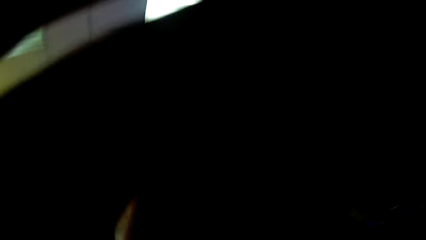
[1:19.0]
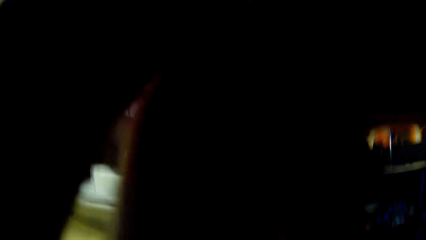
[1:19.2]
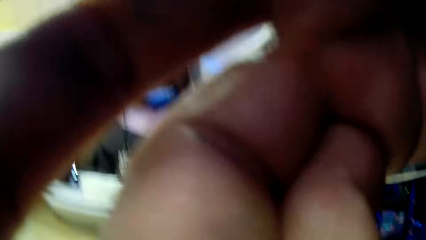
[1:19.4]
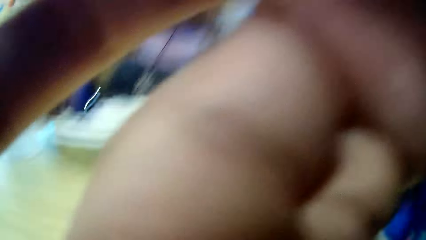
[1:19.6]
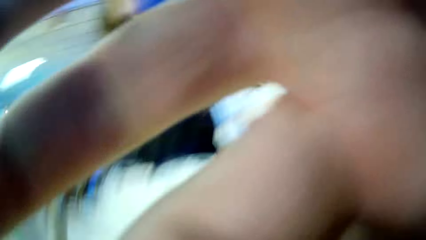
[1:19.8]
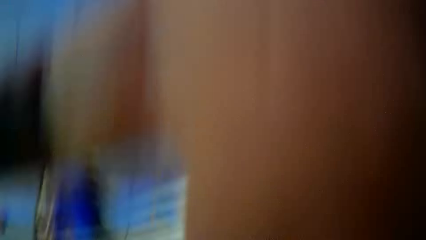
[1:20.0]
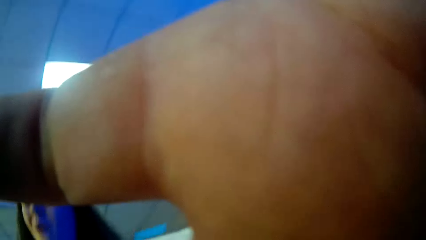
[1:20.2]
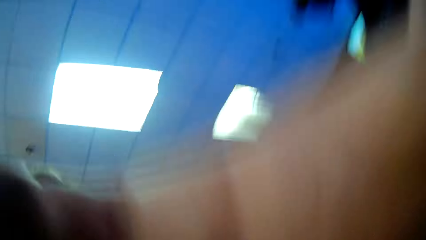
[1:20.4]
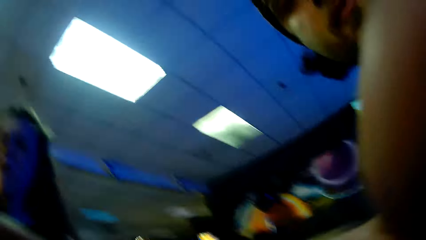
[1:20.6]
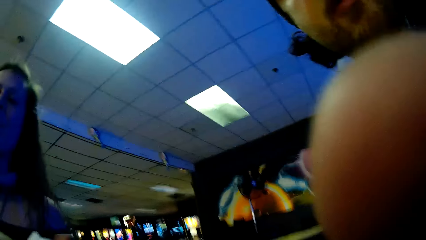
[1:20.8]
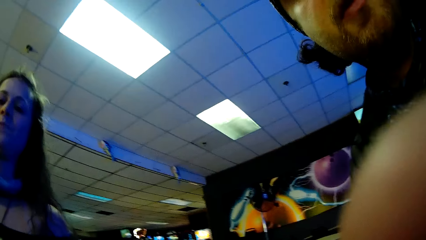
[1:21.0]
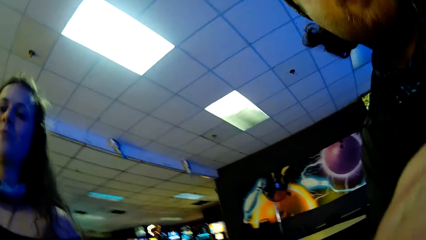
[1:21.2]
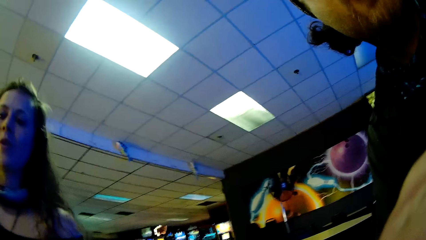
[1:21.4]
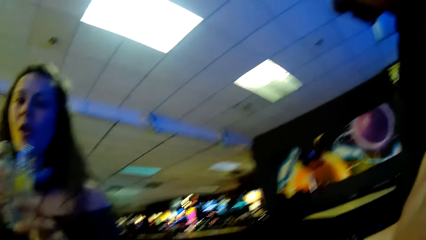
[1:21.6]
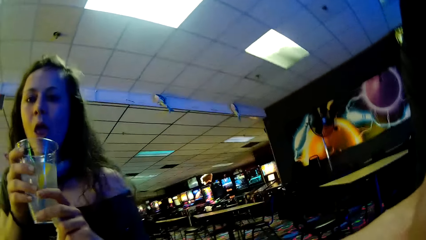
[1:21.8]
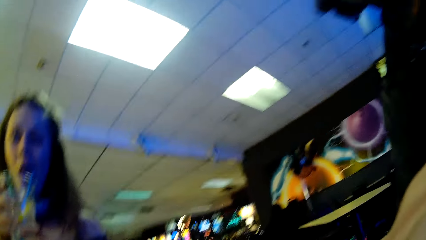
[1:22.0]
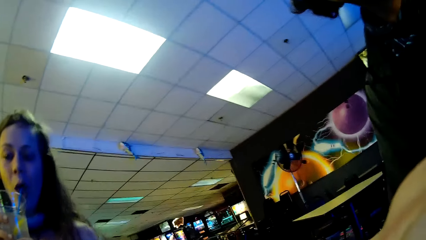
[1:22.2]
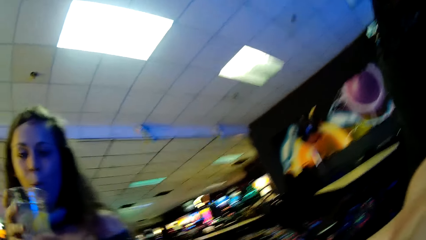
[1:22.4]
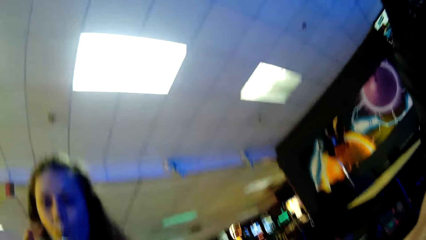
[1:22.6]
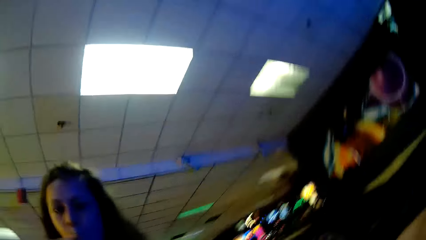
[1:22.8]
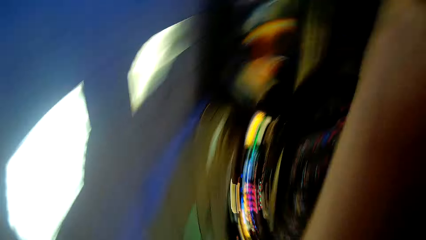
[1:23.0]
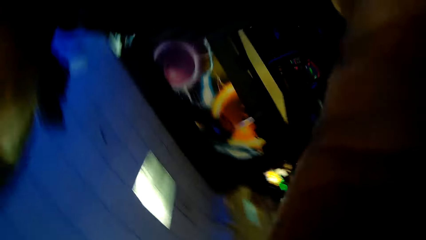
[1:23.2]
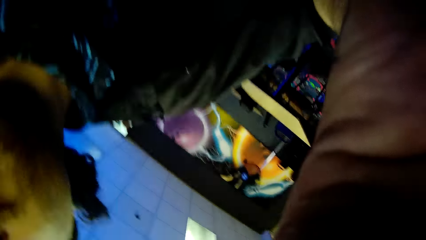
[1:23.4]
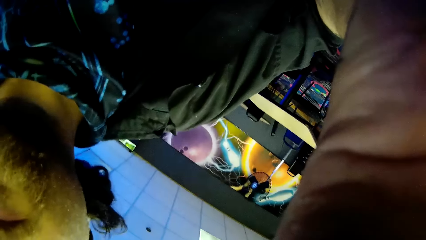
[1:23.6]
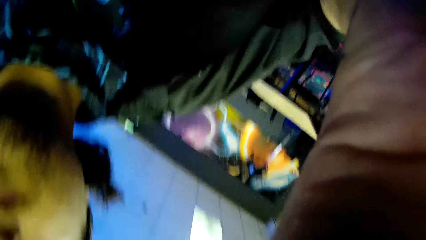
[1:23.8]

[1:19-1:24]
The camera wearer adjusts the camera. They look around. The woman drinks soda with a straw. The camera wearer turns the camera.
